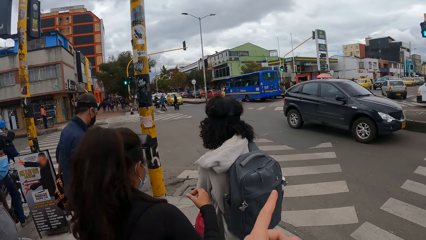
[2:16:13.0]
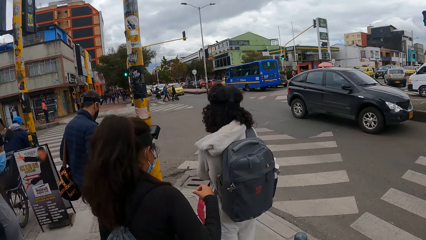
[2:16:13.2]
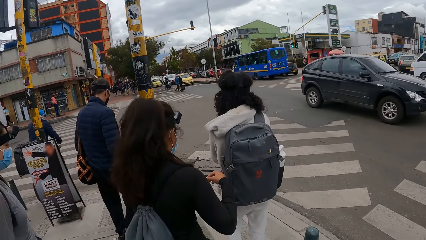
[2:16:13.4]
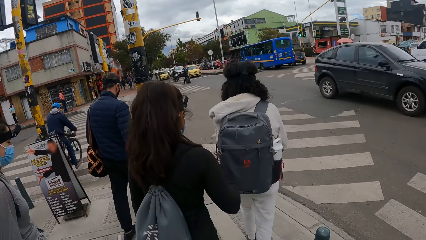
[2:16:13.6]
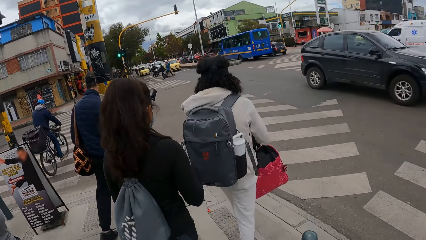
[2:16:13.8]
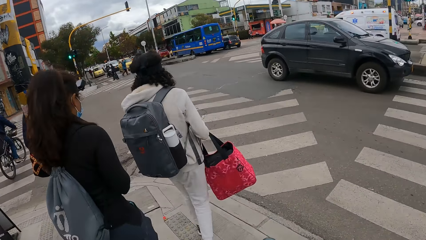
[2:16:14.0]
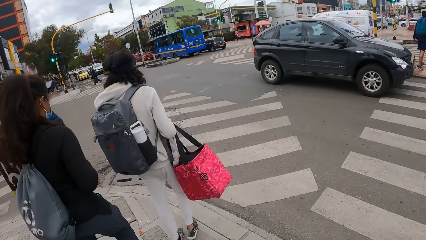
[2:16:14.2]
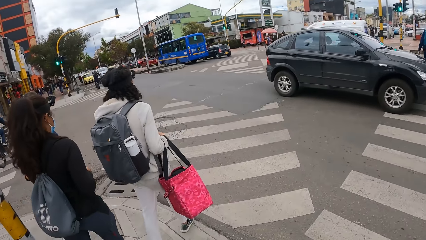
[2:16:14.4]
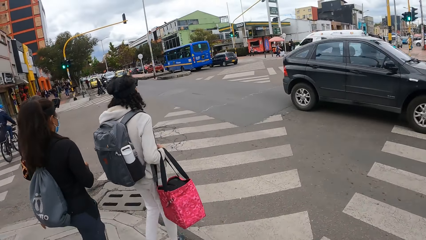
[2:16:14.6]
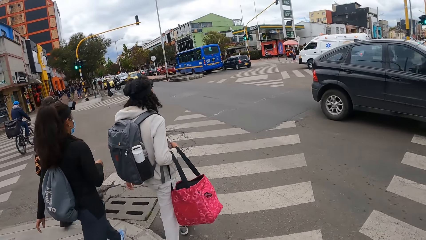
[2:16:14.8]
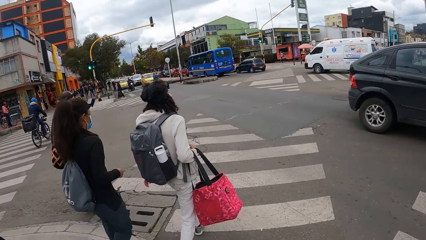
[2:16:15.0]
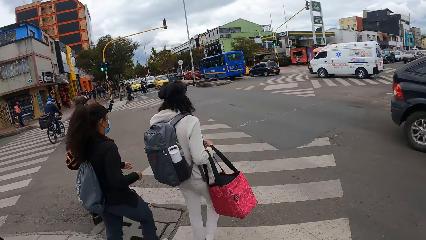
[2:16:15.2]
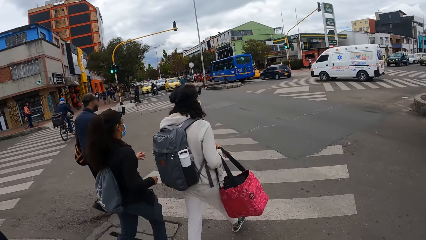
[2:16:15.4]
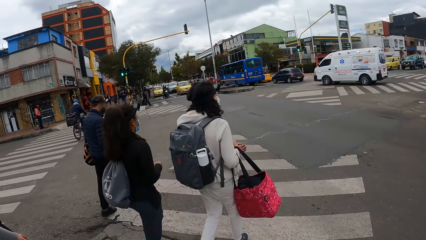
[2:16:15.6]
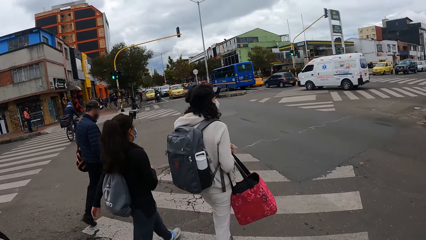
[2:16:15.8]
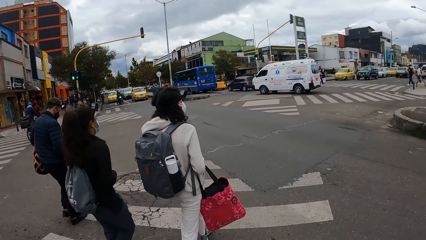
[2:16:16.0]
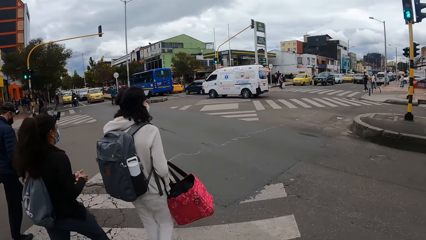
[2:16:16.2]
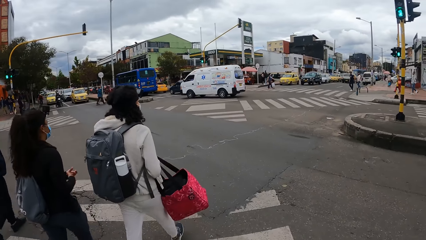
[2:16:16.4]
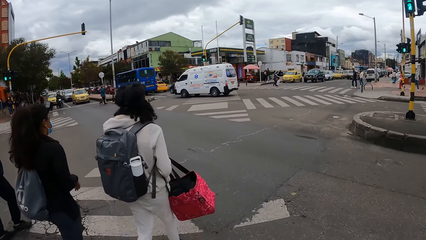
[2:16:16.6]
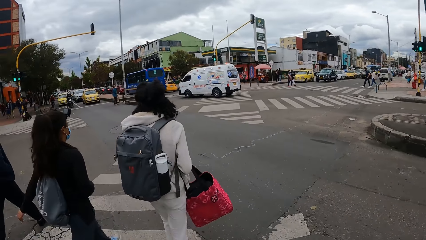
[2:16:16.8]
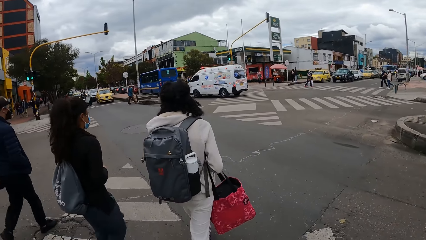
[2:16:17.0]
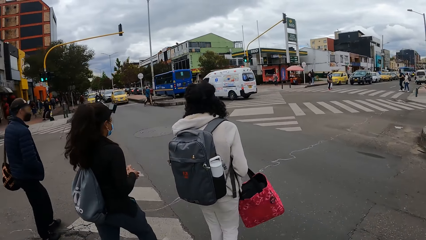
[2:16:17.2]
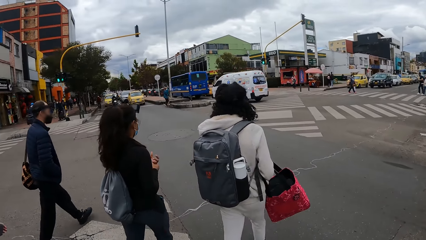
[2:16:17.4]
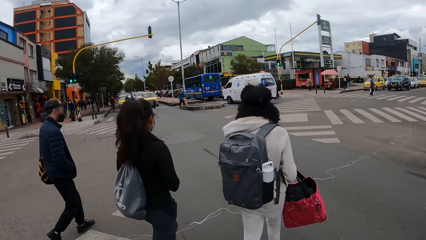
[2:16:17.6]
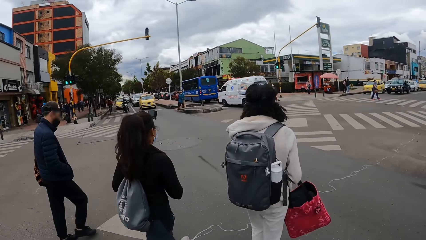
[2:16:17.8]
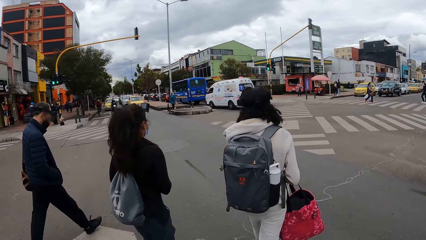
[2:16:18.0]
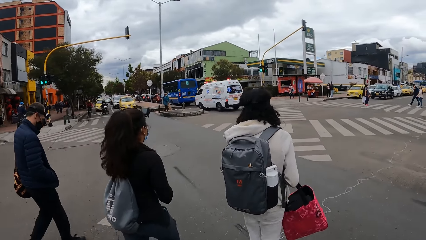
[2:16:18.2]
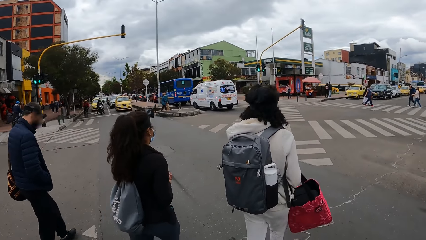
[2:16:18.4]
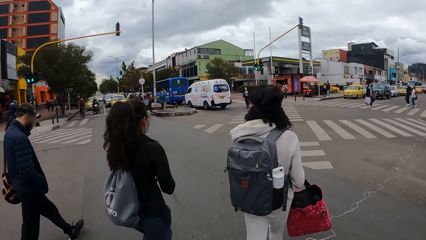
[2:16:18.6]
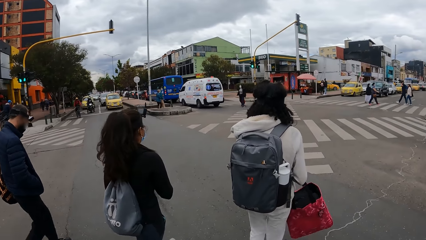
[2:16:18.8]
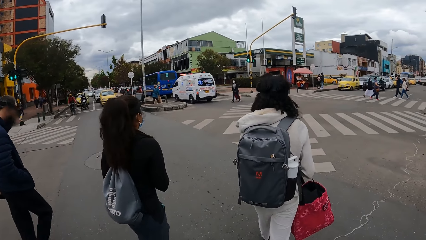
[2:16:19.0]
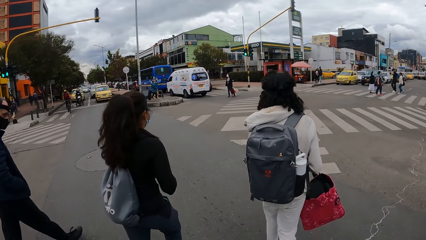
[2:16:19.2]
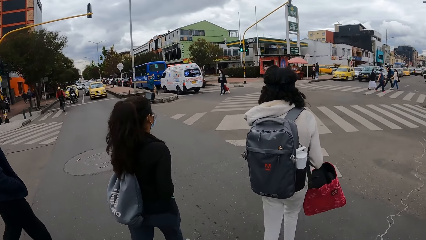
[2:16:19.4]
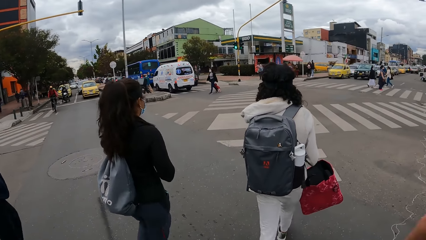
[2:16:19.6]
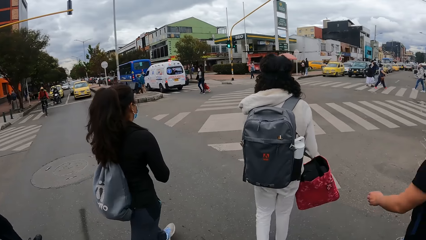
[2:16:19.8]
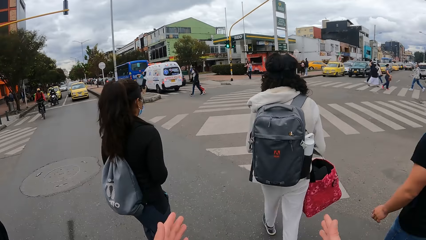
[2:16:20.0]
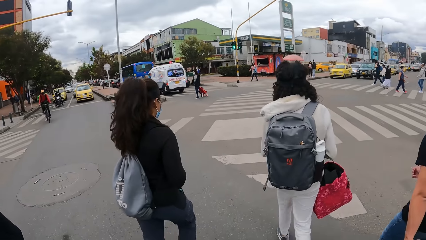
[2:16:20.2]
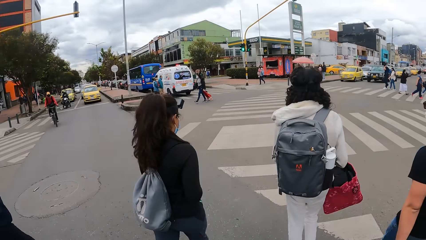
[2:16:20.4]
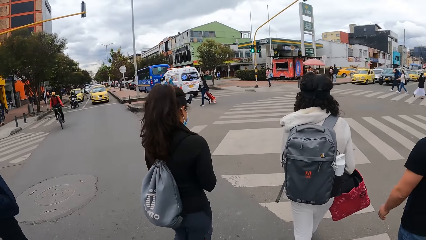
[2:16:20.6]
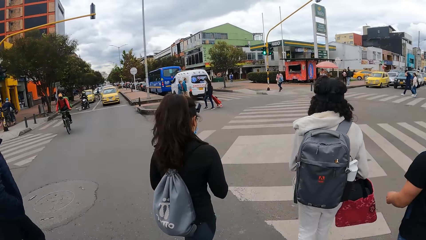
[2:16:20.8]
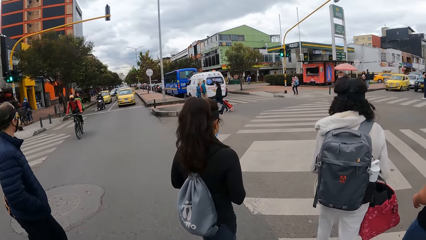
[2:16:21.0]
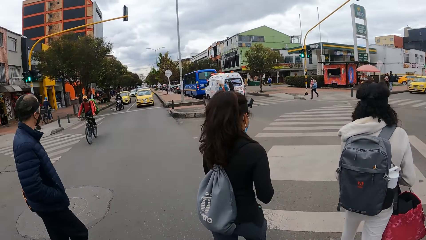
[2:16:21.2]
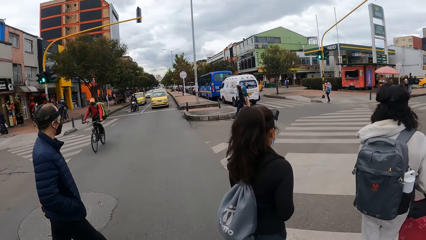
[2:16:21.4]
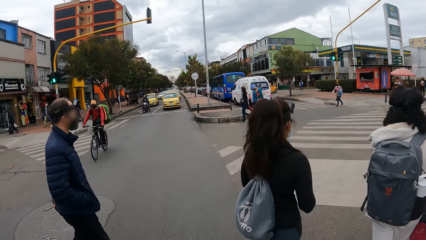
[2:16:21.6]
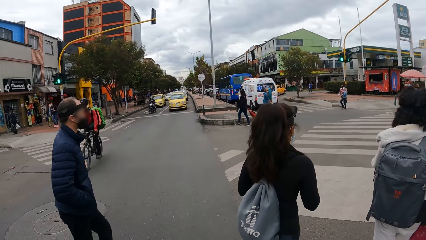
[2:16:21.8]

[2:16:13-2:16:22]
The camera wearer crosses the road with a group of people. They walk on the road.

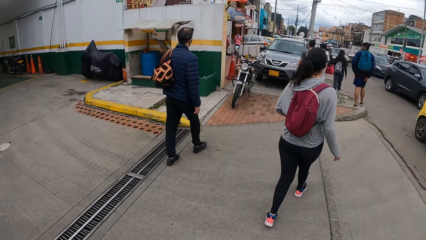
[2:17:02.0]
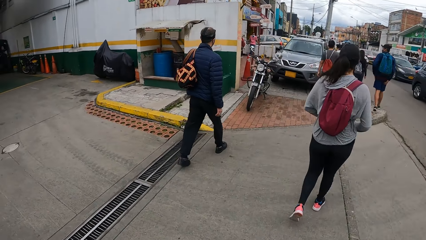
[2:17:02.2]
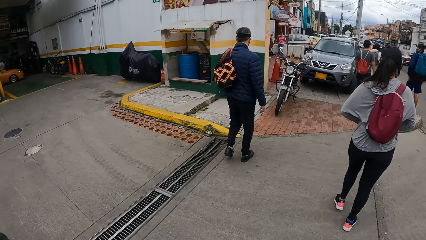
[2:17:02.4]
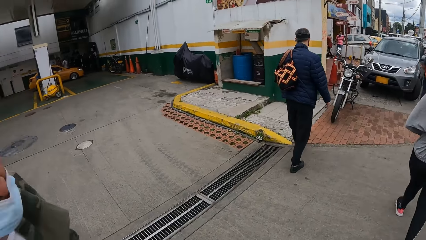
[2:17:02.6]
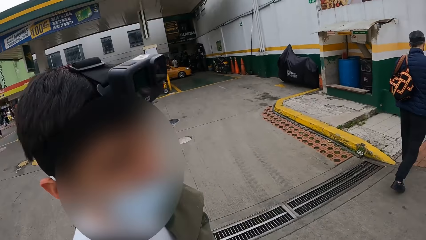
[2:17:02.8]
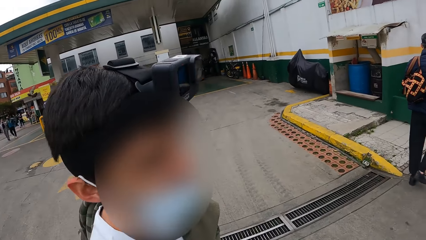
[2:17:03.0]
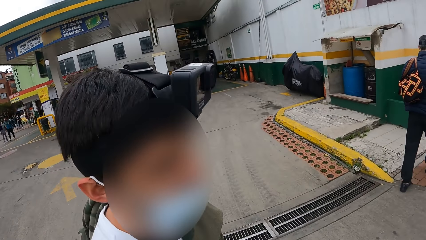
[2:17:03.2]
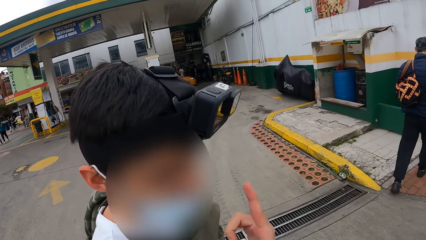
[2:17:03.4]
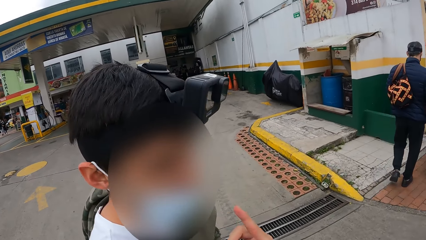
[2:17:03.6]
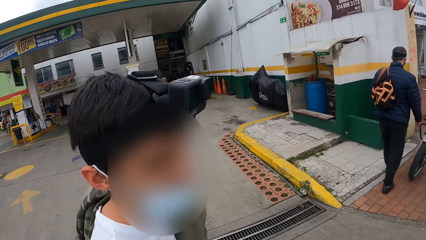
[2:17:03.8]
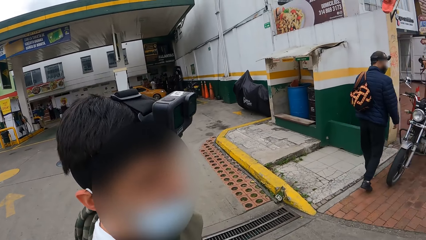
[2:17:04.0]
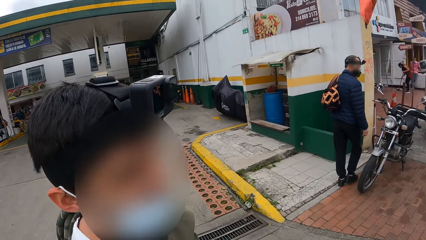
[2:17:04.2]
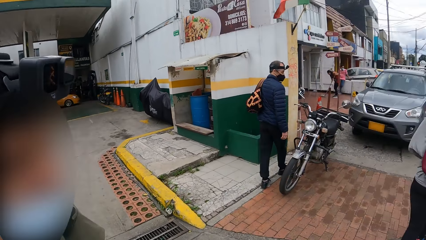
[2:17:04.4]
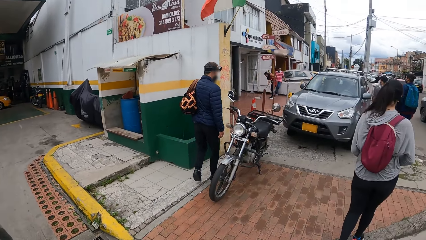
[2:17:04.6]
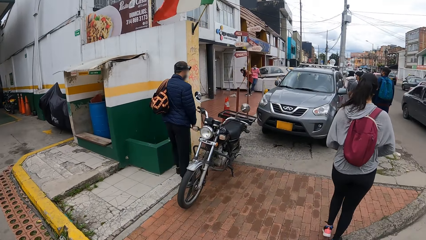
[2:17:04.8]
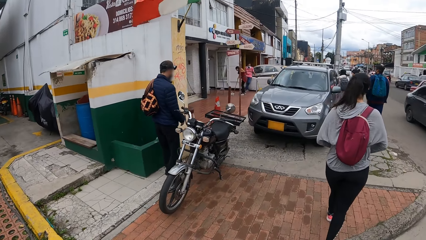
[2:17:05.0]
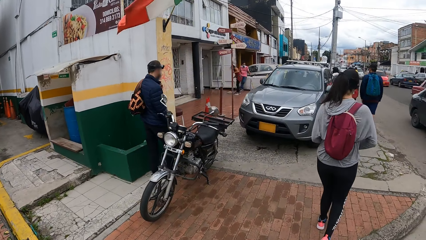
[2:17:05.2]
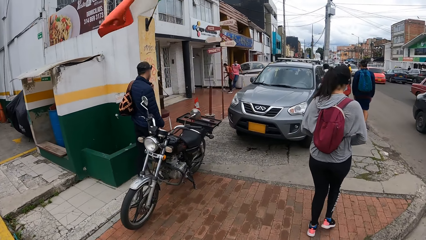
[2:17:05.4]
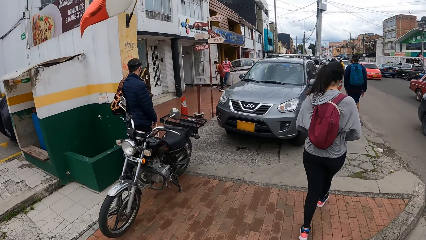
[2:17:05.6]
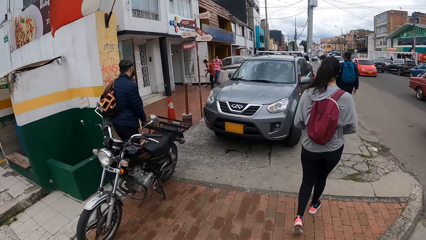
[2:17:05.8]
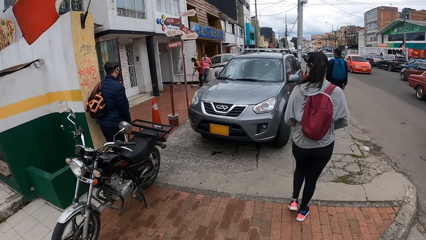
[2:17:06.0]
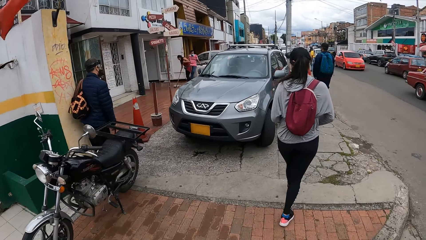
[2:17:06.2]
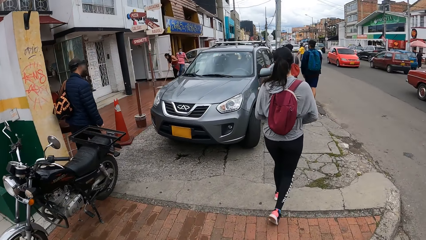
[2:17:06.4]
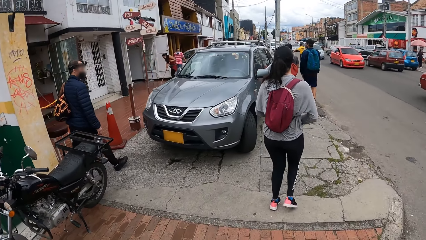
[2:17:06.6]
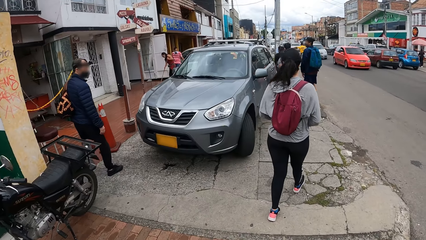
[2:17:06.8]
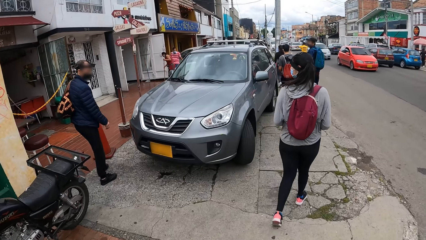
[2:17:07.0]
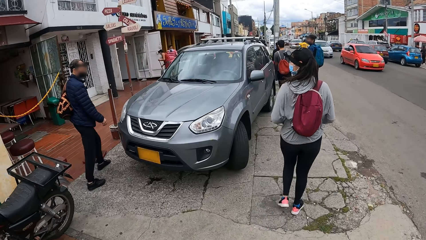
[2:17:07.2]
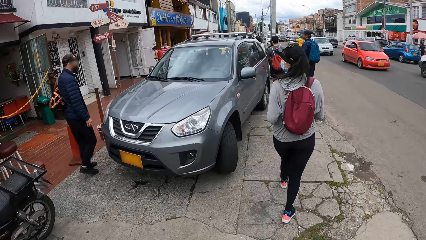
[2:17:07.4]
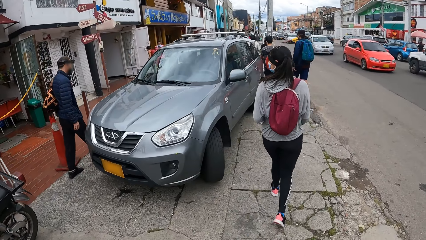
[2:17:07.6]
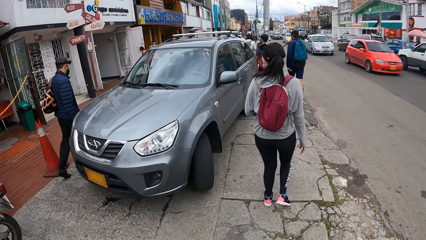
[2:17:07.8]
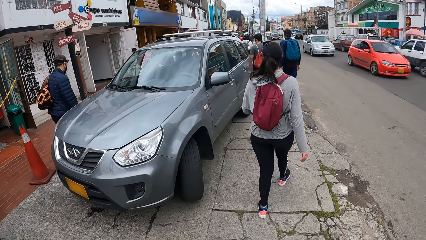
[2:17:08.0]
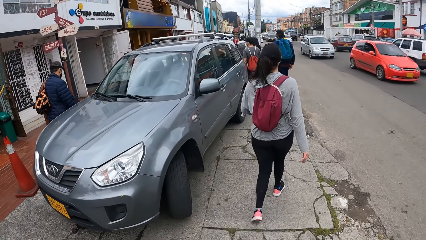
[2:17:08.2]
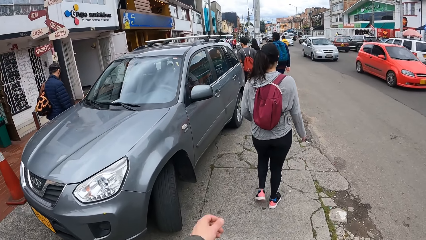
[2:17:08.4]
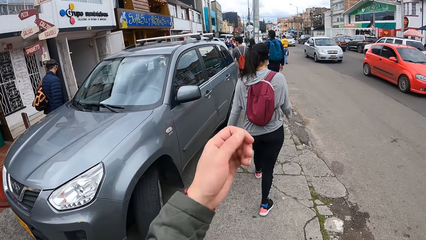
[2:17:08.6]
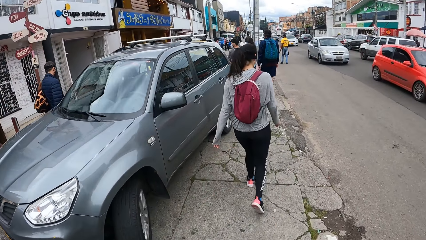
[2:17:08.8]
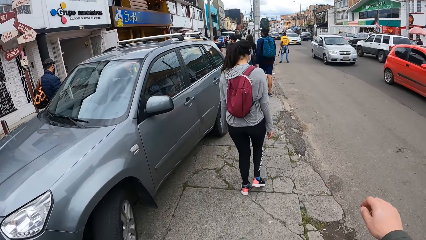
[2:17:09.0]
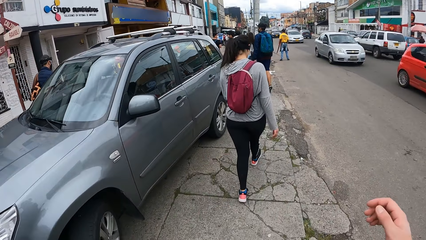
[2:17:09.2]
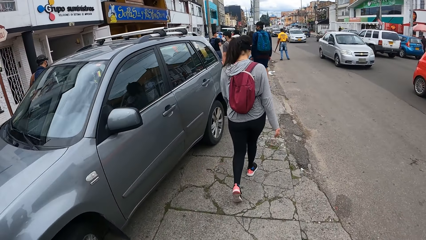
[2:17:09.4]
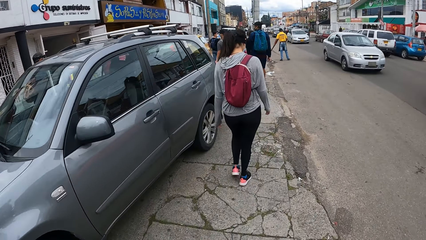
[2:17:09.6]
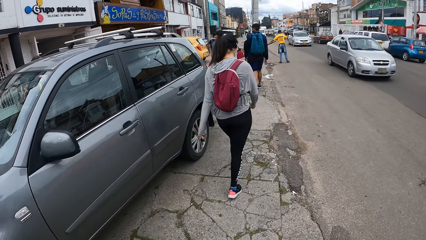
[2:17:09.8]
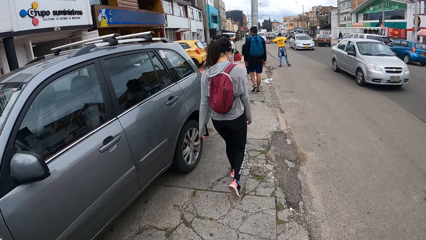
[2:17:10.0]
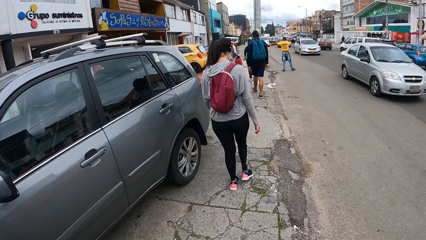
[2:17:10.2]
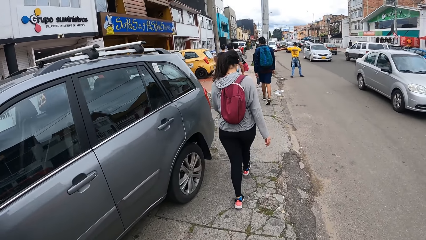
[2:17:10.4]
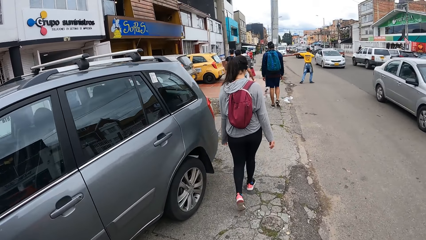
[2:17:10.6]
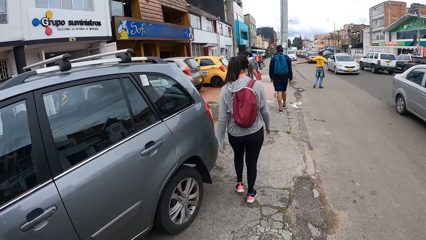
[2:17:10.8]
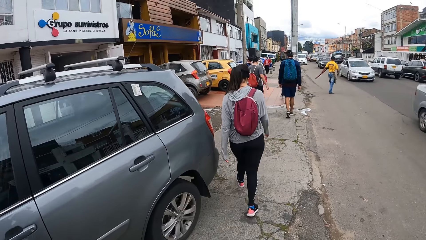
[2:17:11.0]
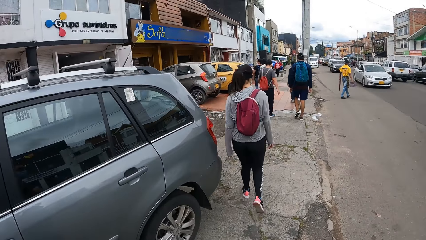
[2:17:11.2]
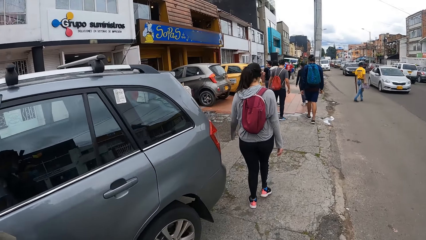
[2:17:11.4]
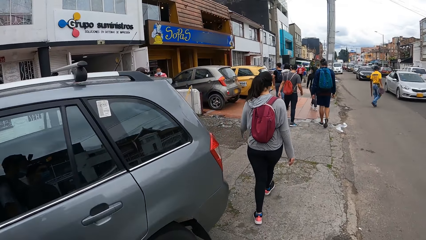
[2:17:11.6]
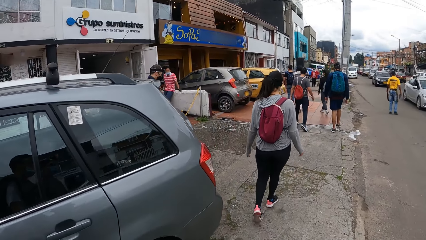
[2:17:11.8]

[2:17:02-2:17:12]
The camera wearer converses with a man. They walk on the road.
